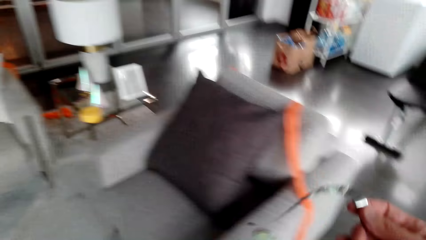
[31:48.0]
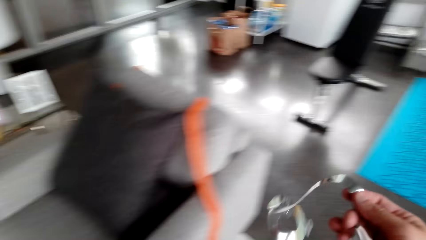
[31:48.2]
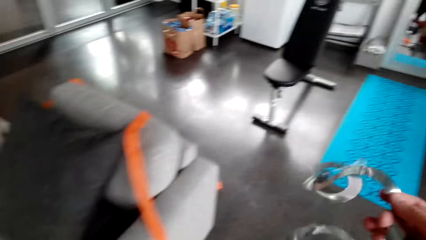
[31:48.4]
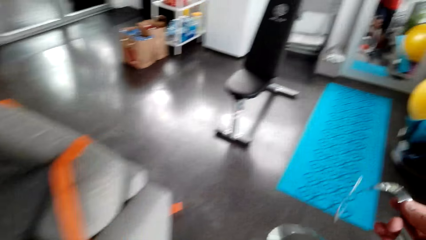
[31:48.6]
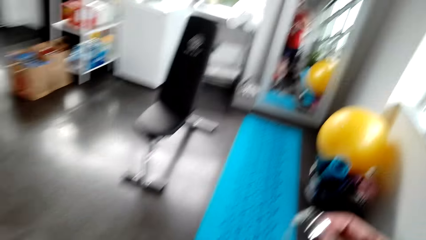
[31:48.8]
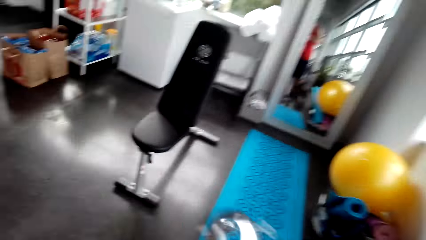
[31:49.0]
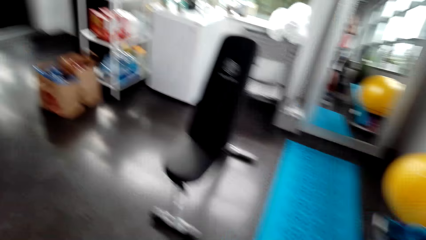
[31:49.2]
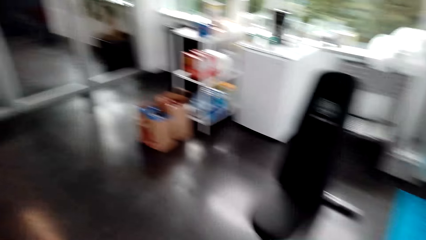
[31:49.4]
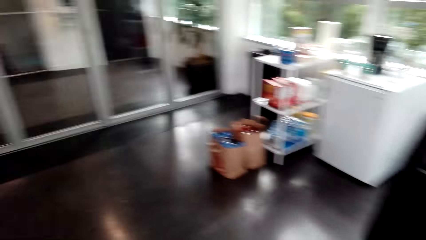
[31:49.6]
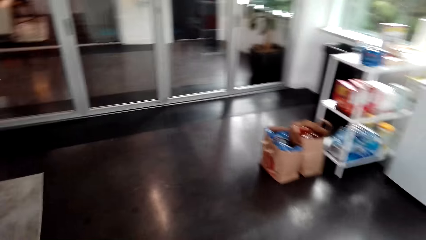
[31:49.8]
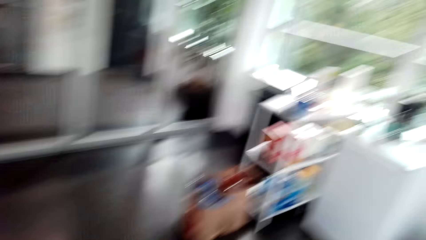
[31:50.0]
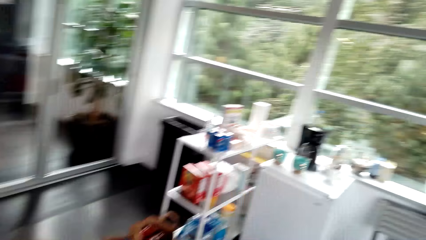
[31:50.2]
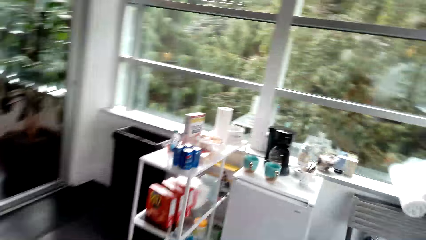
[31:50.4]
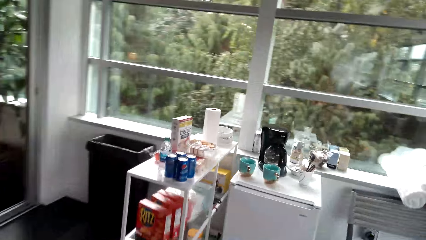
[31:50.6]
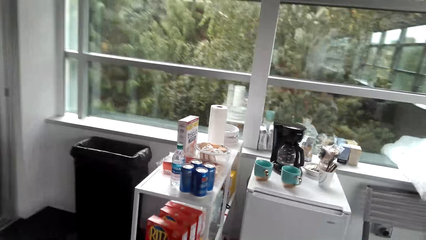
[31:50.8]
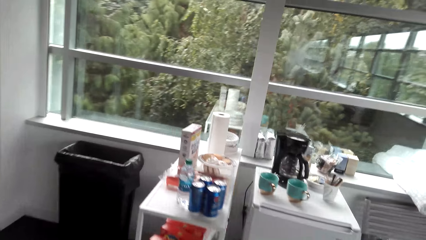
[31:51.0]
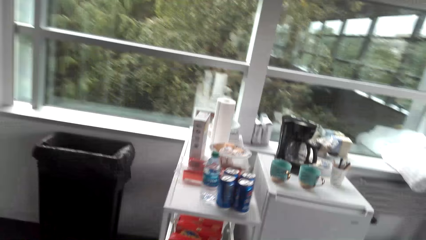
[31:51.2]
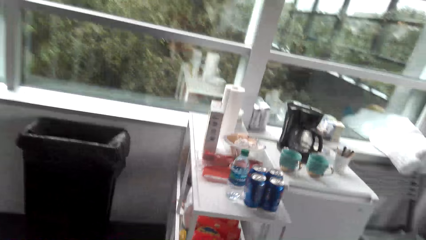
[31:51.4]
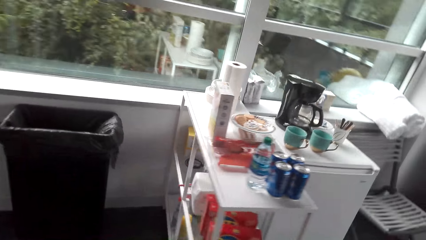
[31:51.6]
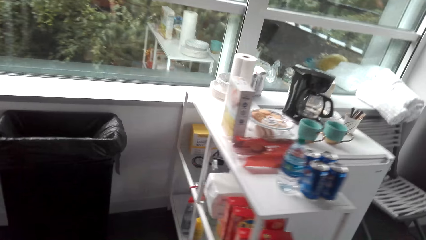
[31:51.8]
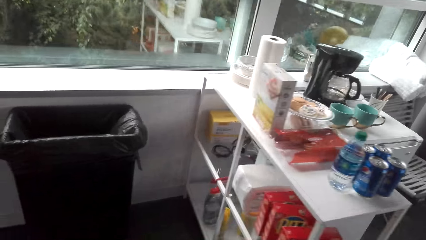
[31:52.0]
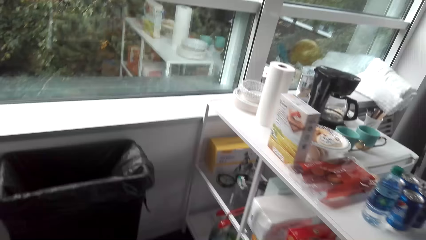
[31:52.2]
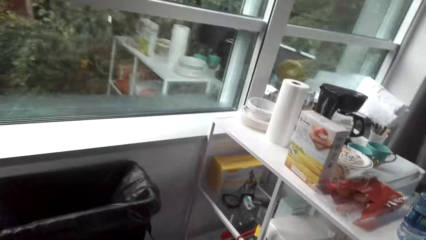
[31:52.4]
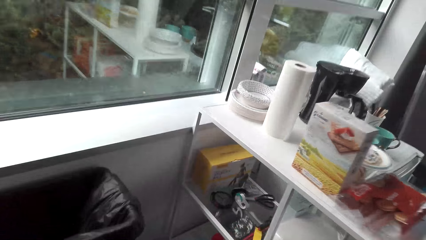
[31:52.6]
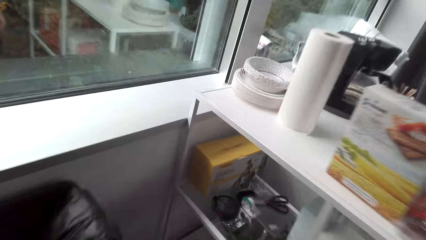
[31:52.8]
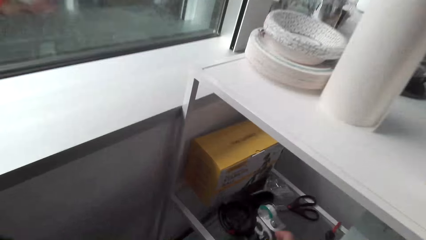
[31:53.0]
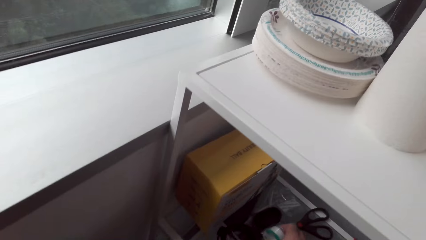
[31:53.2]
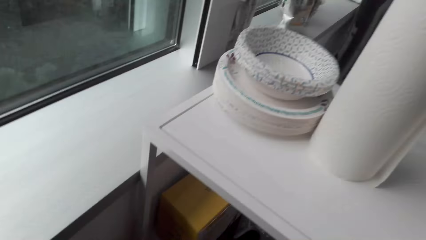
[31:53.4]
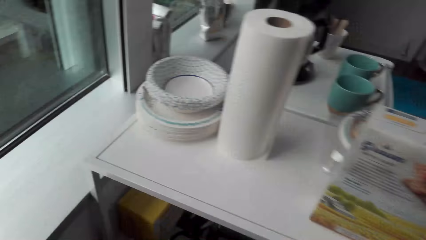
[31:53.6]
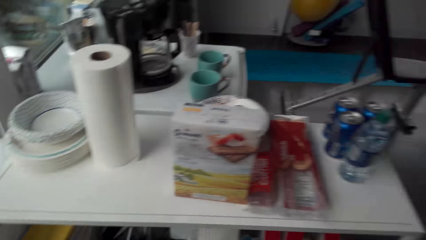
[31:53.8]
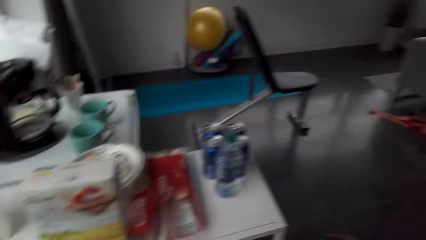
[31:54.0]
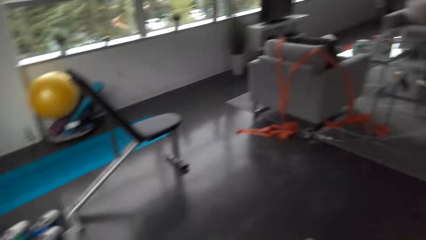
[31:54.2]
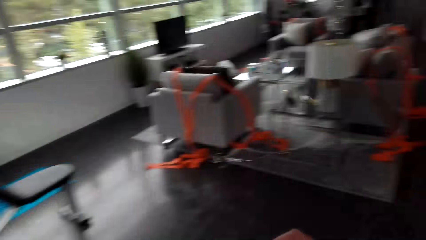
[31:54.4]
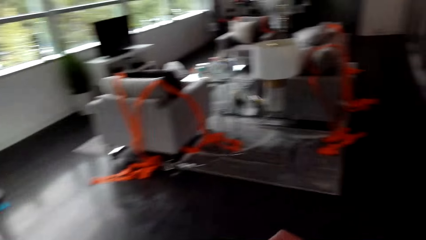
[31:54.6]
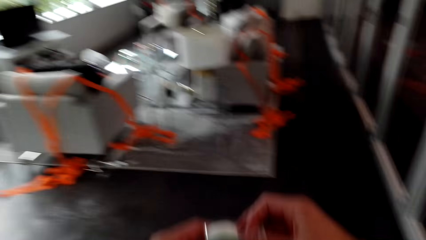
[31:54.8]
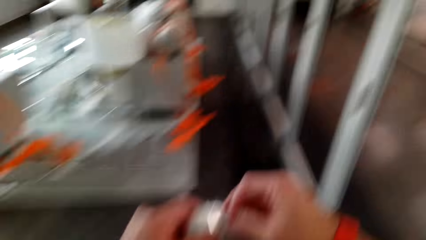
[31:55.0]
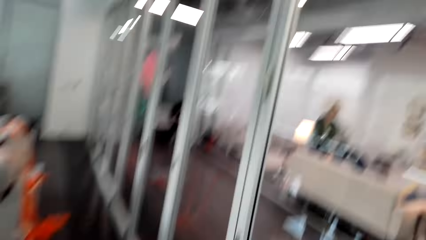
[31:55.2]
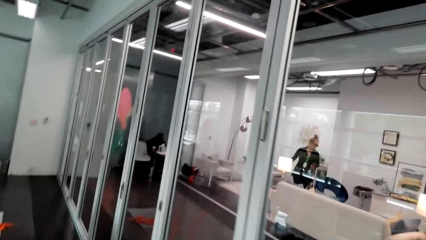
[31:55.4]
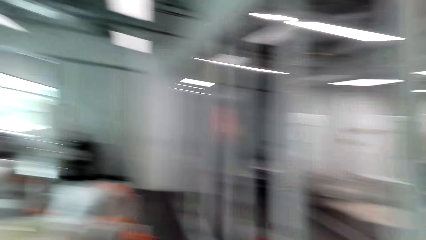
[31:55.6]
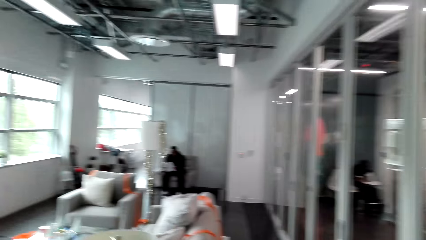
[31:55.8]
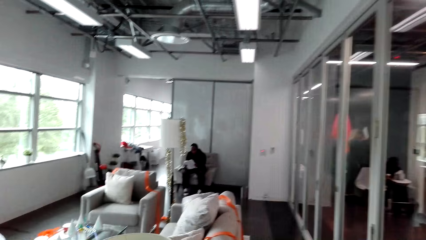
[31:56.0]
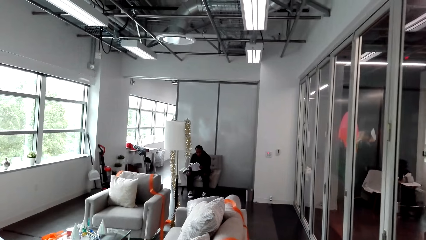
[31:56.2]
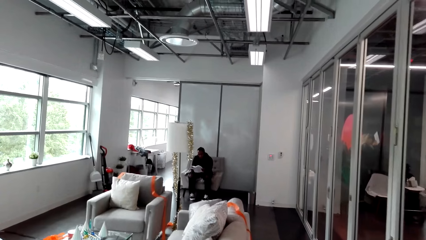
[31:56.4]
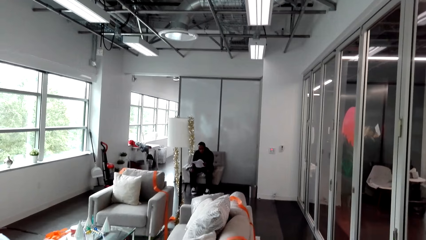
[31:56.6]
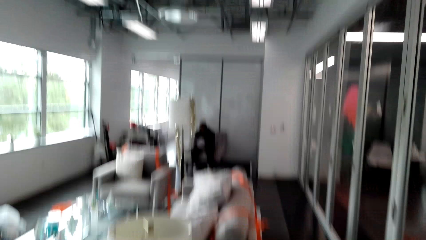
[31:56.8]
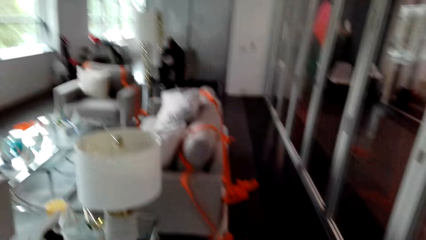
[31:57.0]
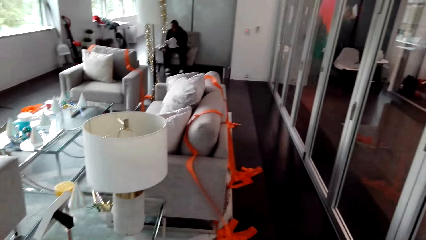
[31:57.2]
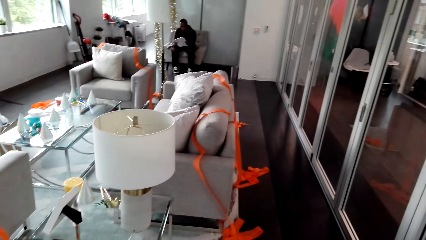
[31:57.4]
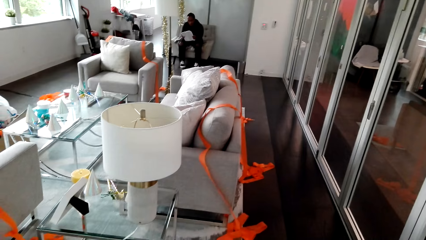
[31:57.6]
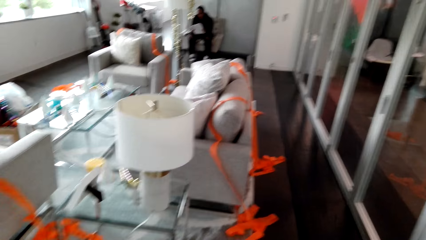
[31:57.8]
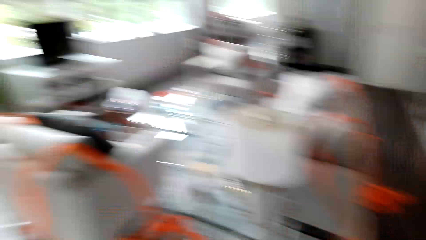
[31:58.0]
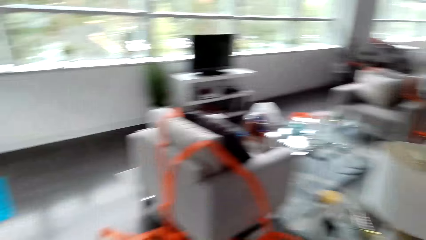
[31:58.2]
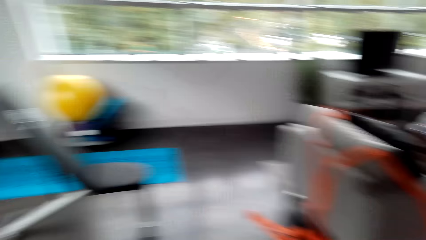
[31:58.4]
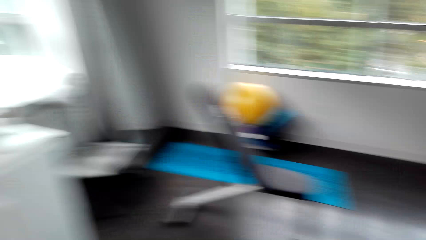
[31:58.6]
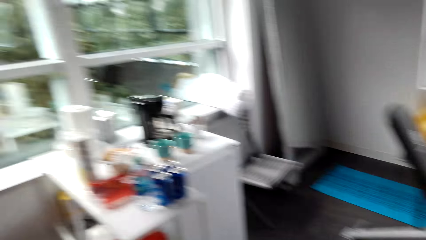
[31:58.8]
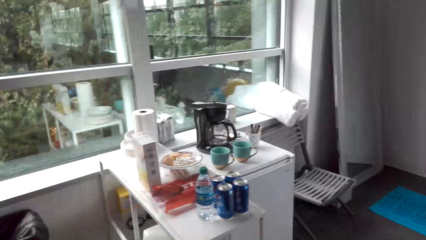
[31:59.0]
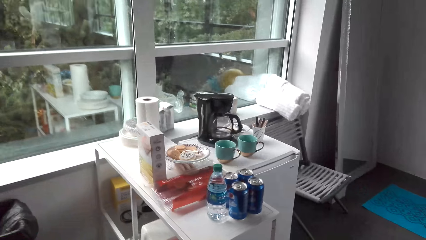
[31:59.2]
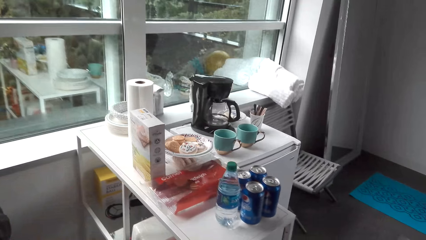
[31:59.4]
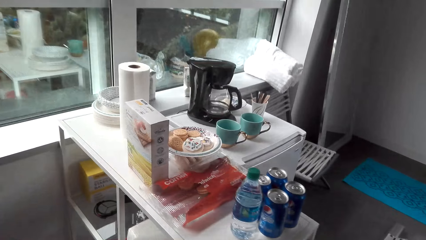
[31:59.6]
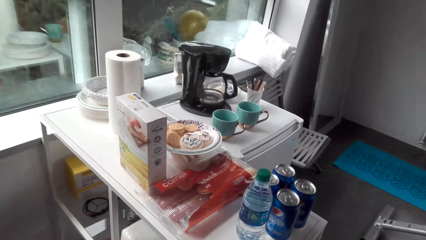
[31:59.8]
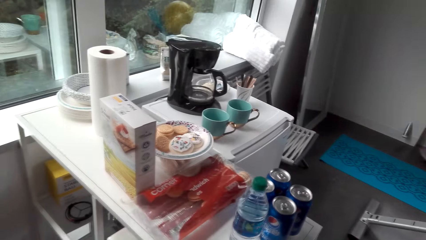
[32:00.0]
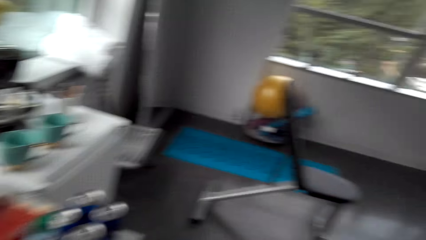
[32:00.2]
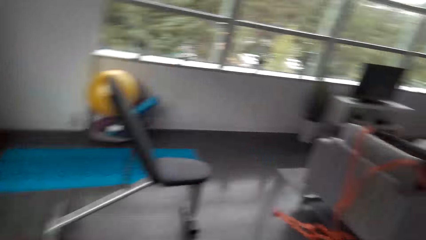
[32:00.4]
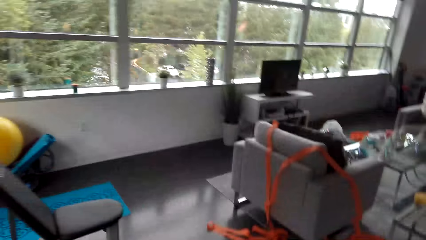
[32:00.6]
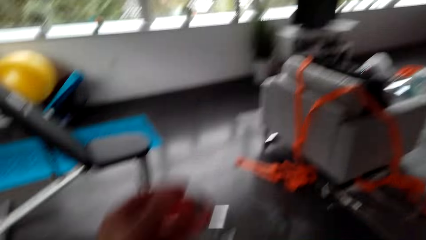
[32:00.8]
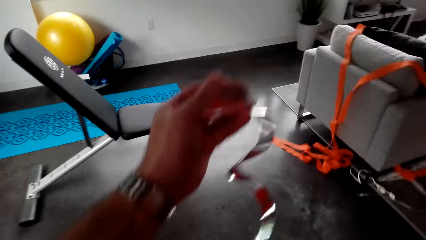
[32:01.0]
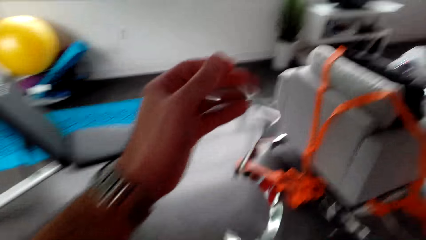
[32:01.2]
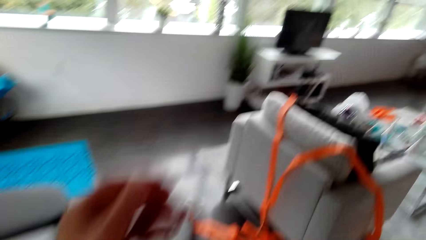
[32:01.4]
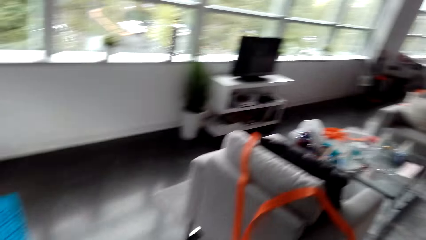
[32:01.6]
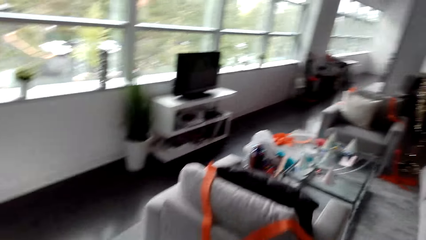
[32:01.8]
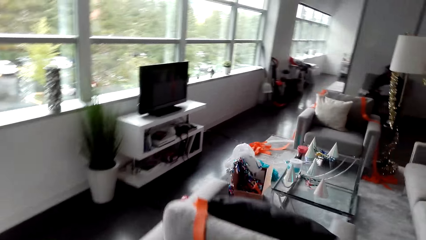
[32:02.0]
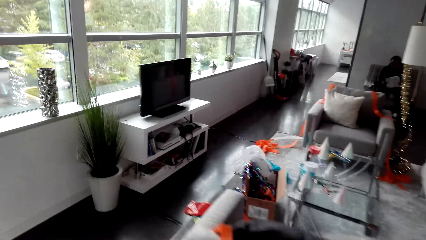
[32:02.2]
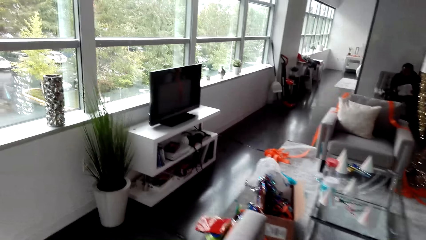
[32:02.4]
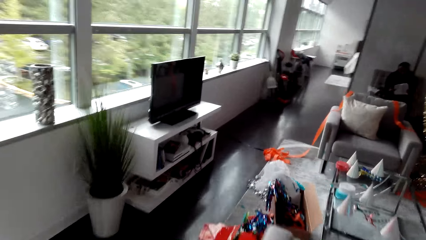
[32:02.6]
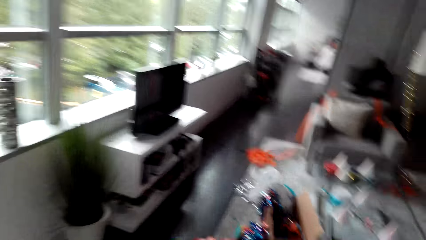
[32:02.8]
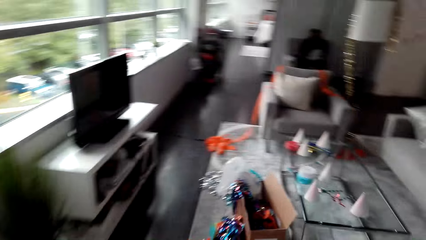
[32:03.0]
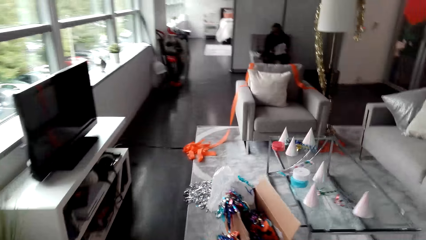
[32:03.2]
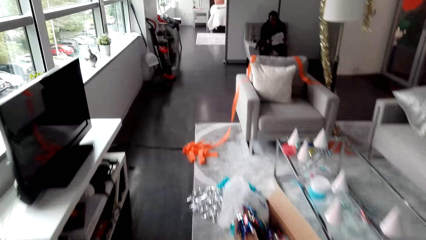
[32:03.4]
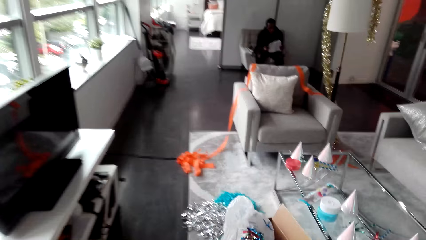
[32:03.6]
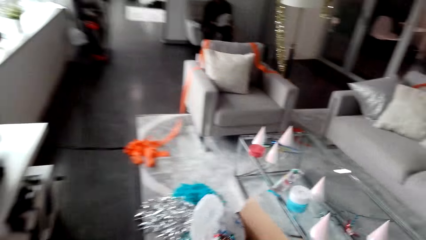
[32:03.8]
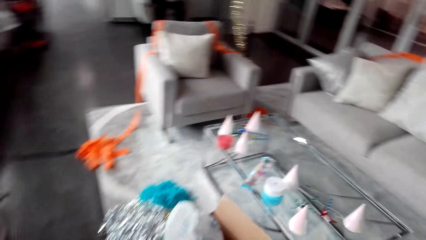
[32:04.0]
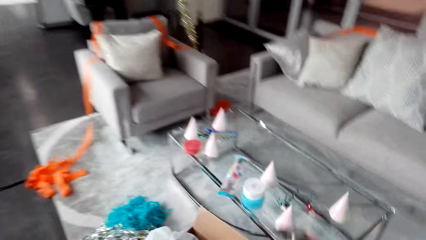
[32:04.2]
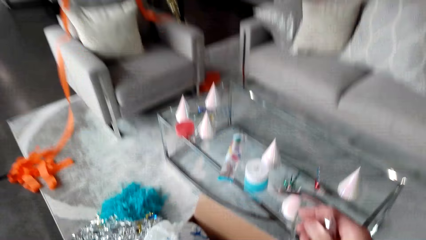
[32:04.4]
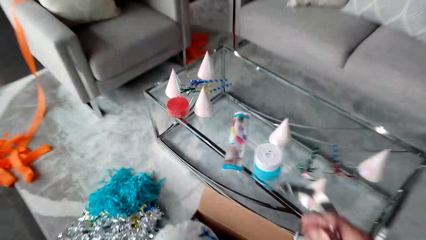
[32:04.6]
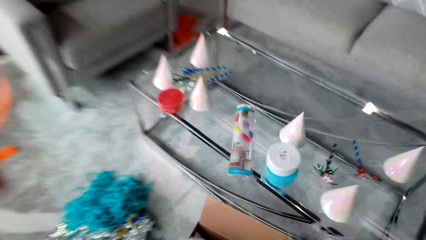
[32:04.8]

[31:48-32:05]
The camera wearer moves around the house. They pick a duct tape and move around. A man interacts with the camera wearer. The camera wearer looks around. They put the duct tape and move around.
